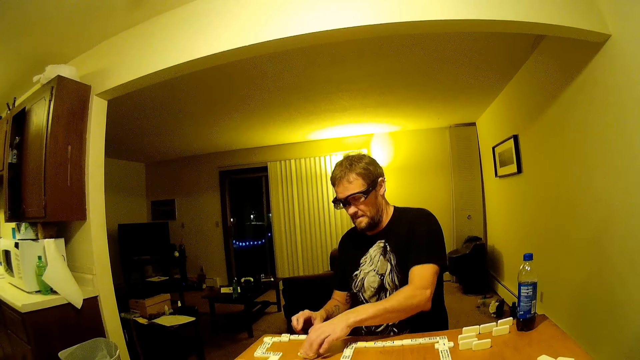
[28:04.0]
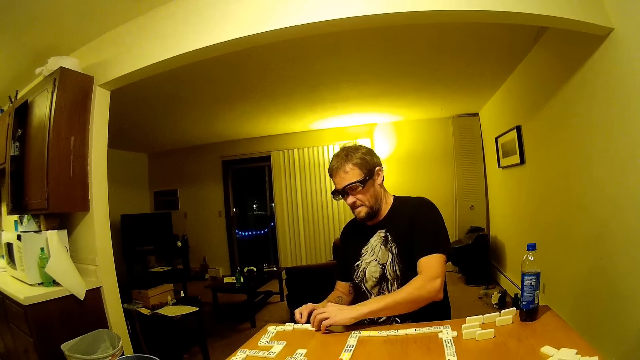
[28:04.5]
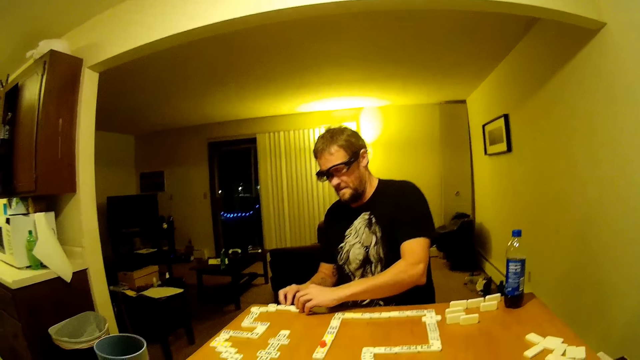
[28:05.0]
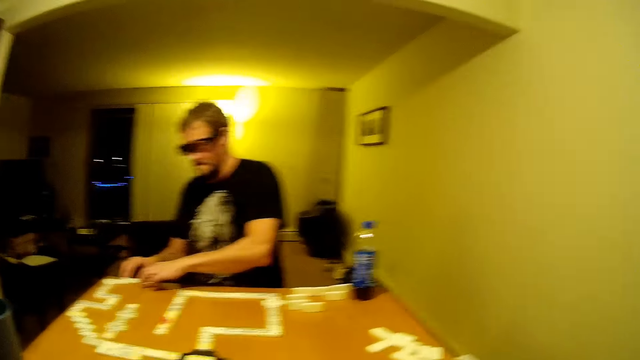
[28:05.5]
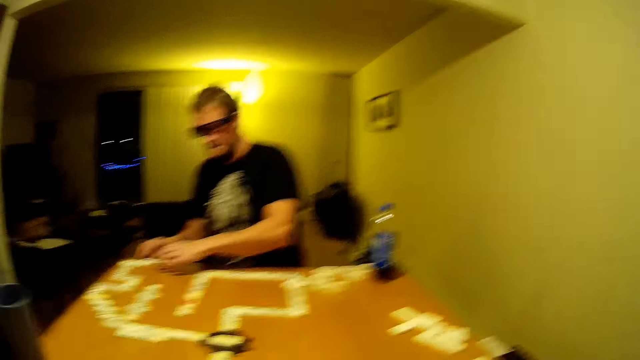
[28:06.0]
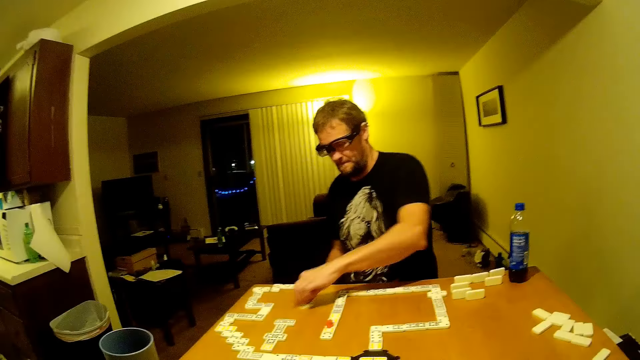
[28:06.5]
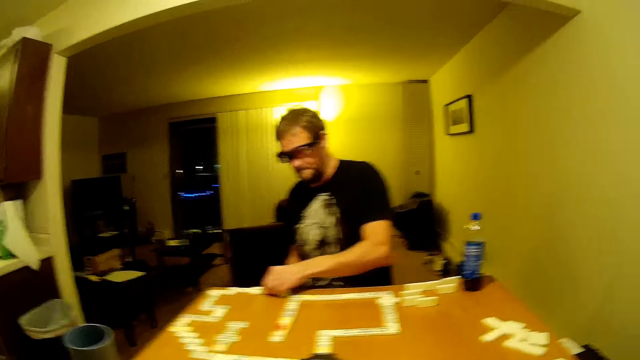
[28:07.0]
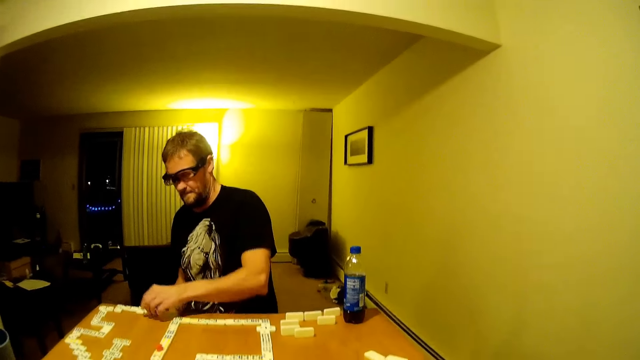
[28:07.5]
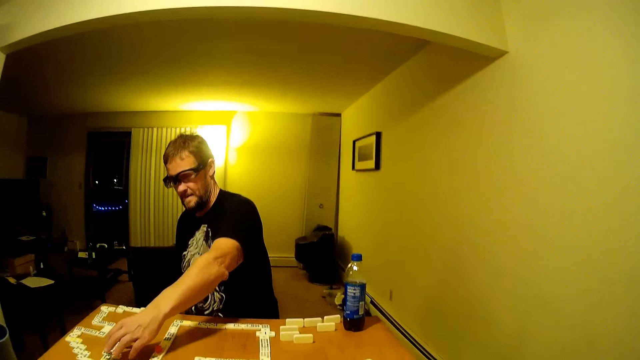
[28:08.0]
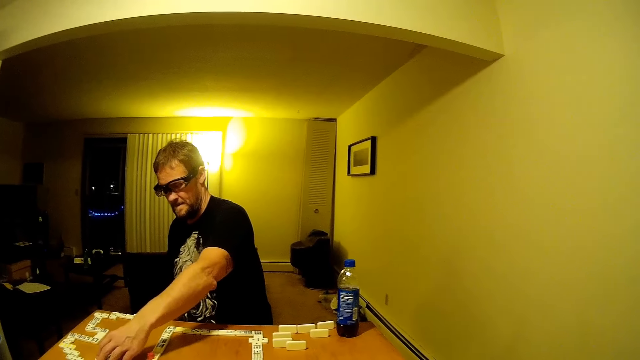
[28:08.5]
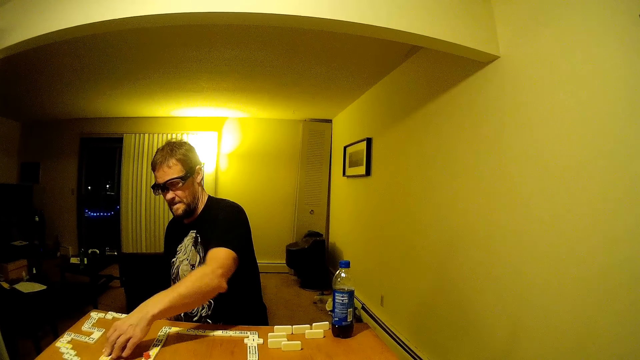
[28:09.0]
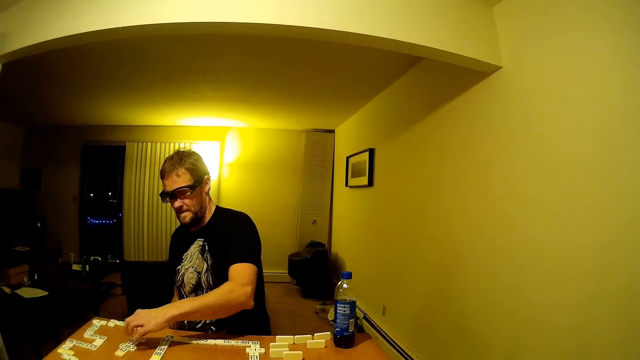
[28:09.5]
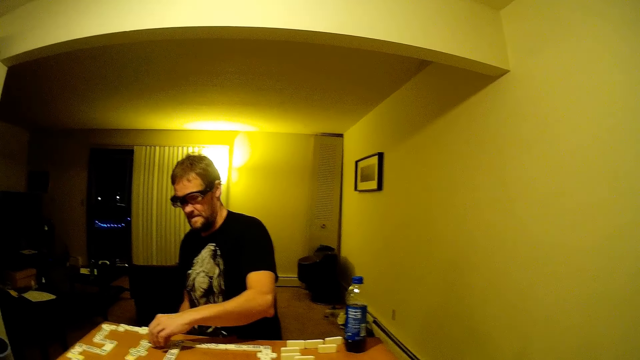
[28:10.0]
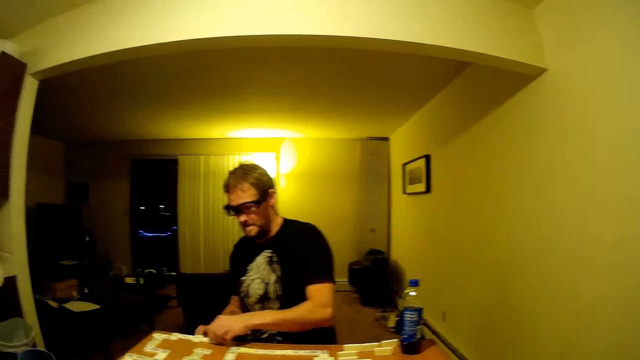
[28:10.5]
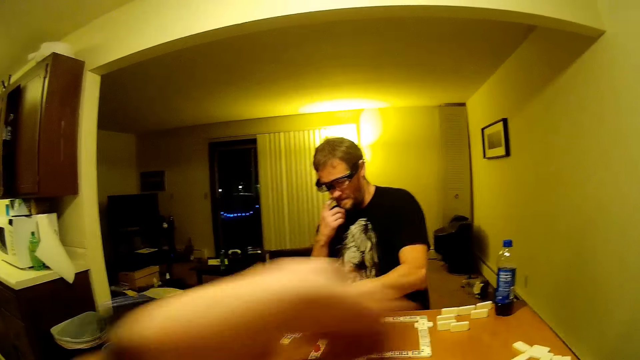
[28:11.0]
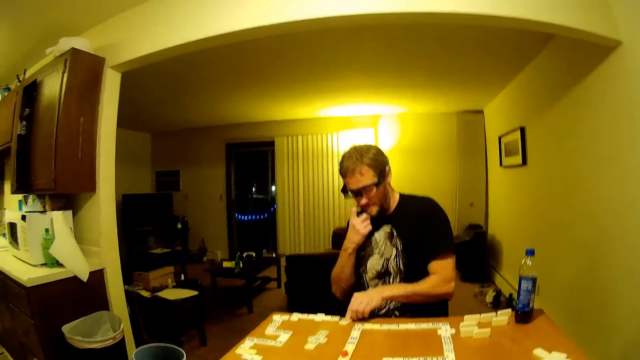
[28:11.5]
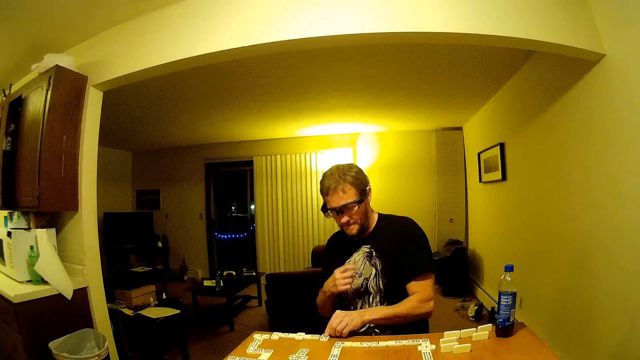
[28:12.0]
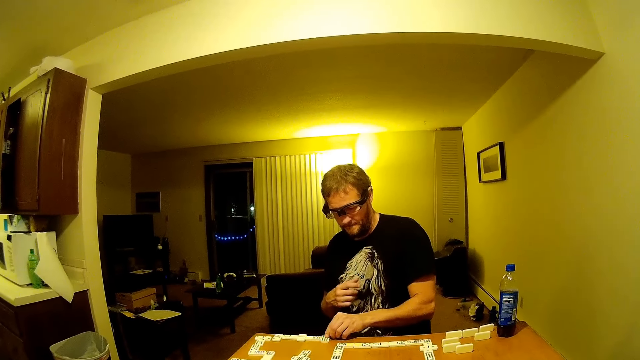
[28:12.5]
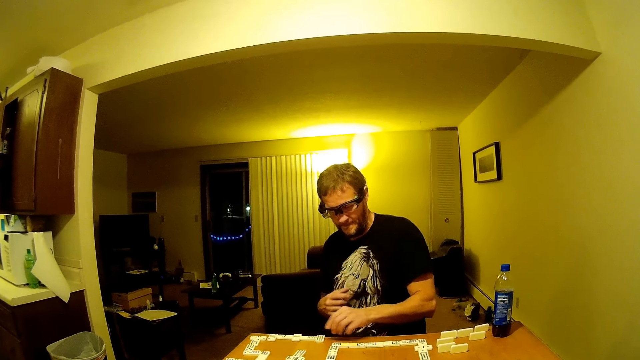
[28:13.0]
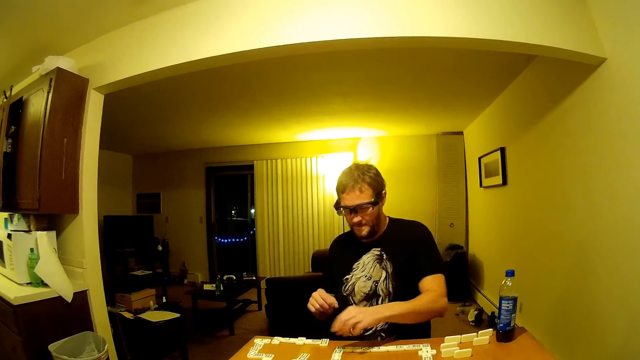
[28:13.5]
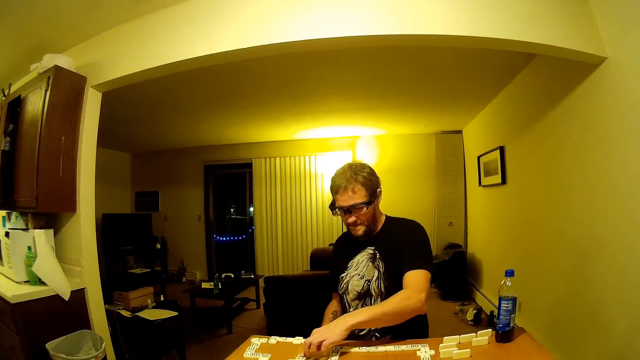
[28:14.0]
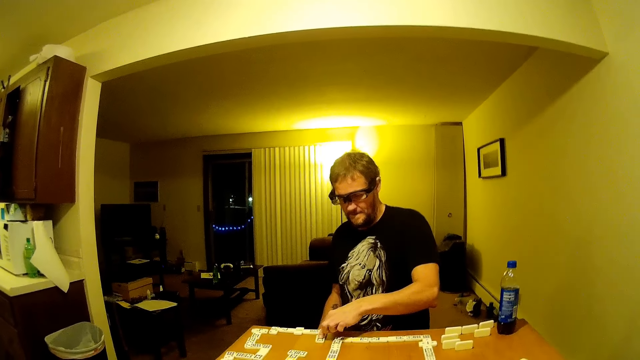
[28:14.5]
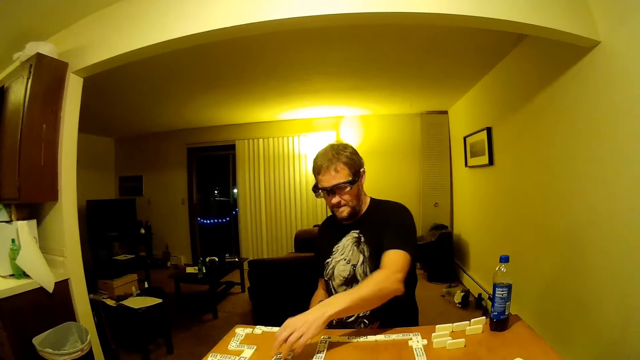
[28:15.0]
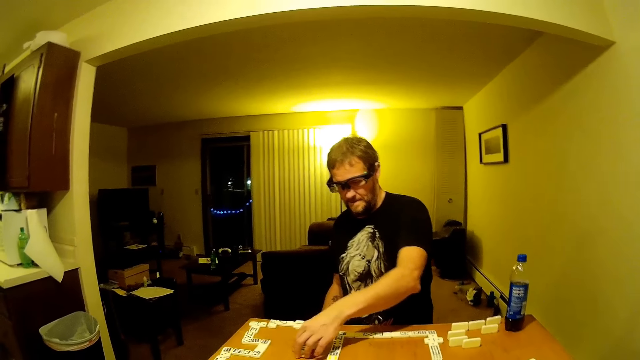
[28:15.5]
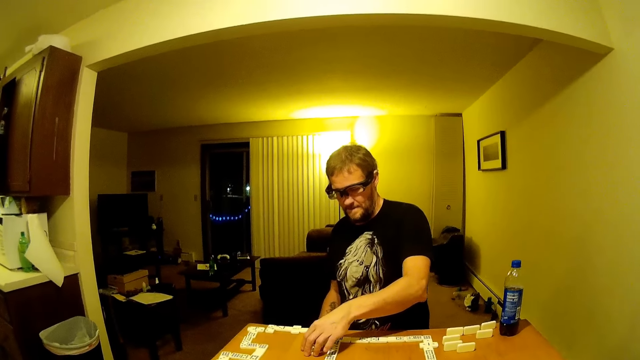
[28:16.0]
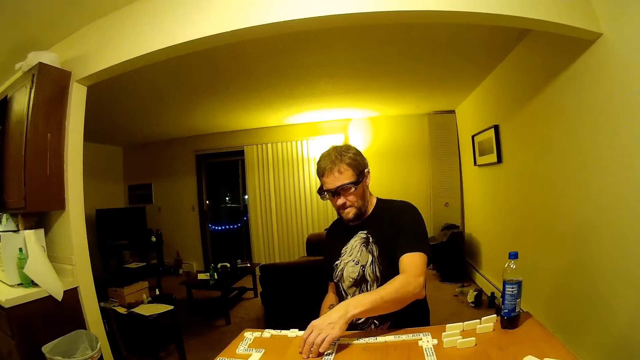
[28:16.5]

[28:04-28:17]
The camera wearer looks around. A man arranges dominoes on the table. The camera wearer swings a hand. The man arranges the dominoes. The camera wearer sings.

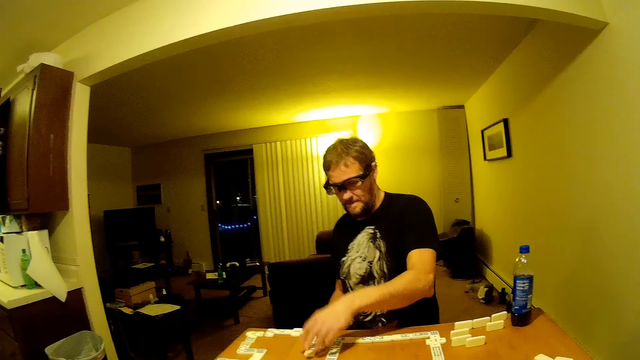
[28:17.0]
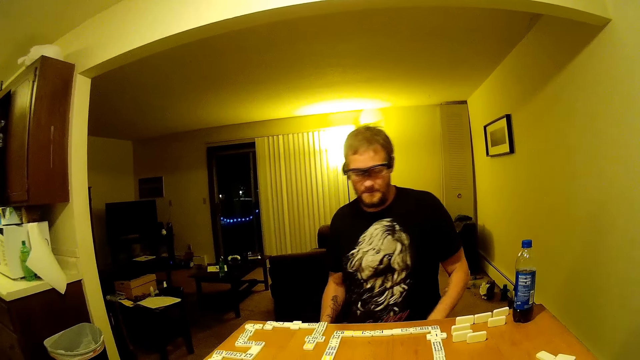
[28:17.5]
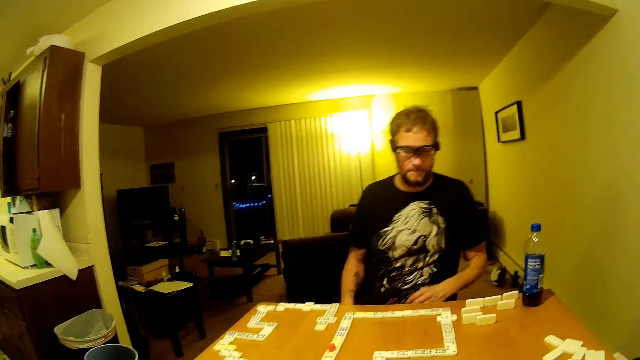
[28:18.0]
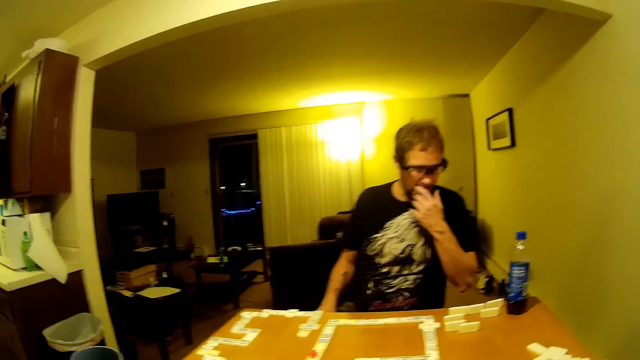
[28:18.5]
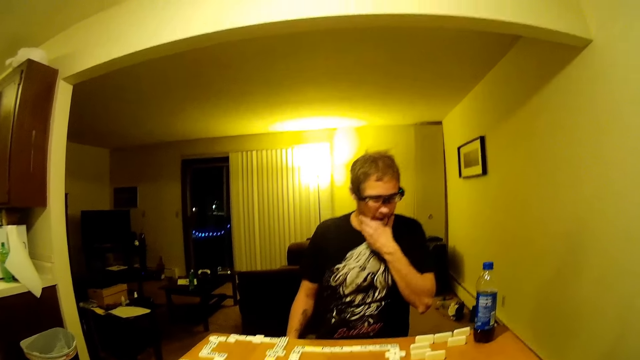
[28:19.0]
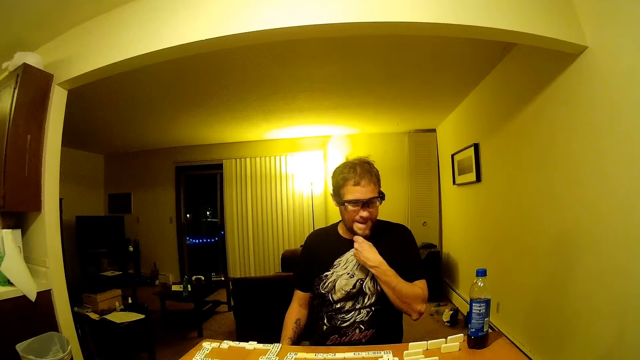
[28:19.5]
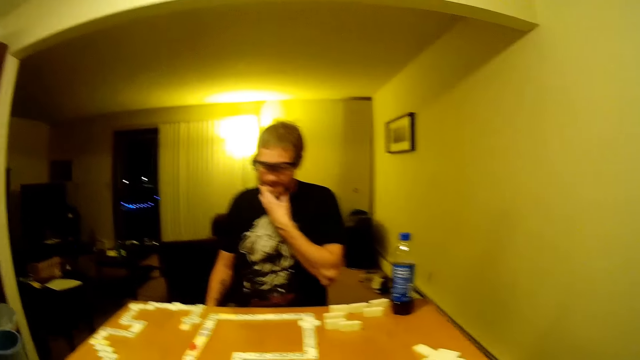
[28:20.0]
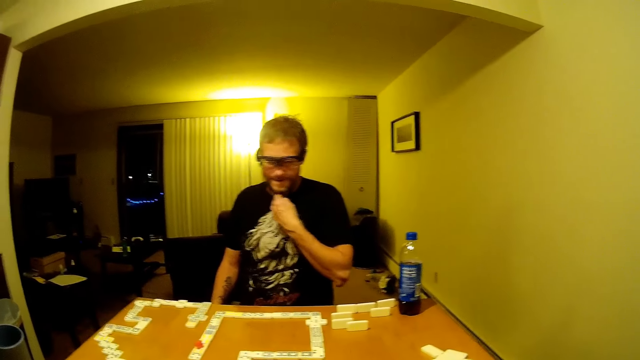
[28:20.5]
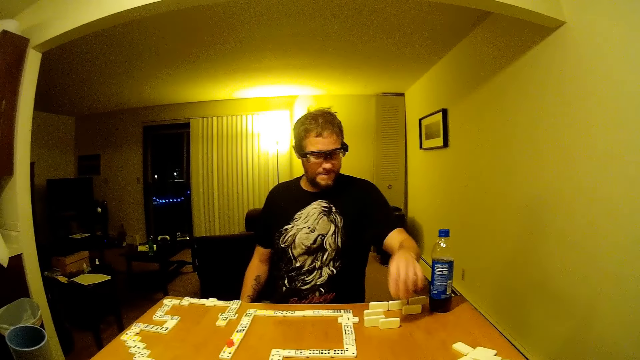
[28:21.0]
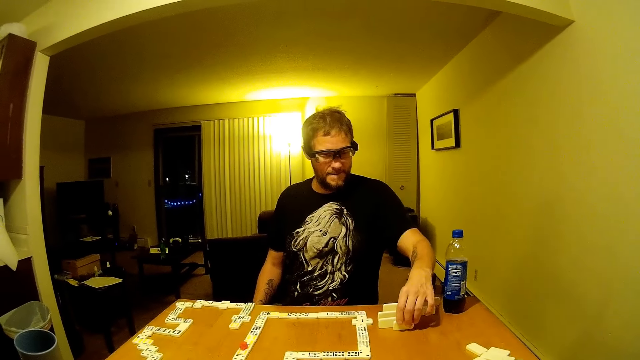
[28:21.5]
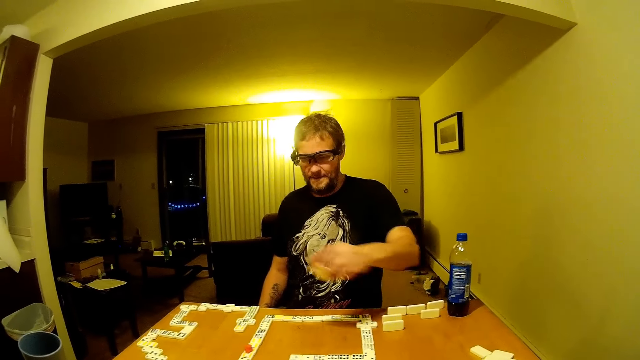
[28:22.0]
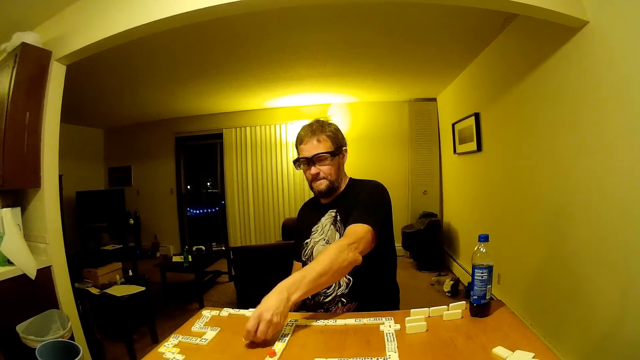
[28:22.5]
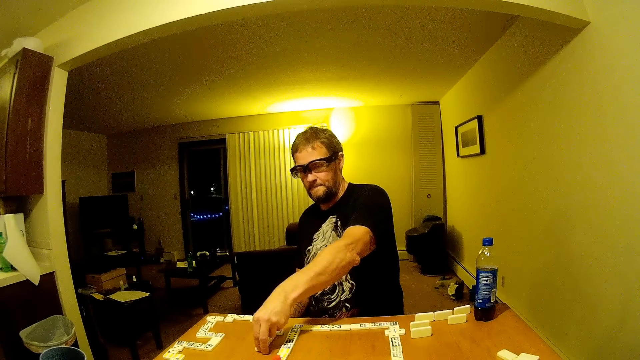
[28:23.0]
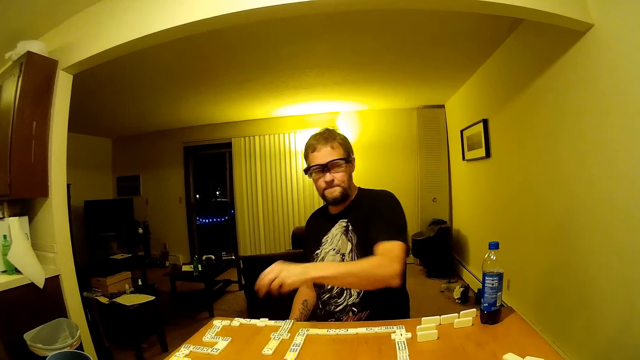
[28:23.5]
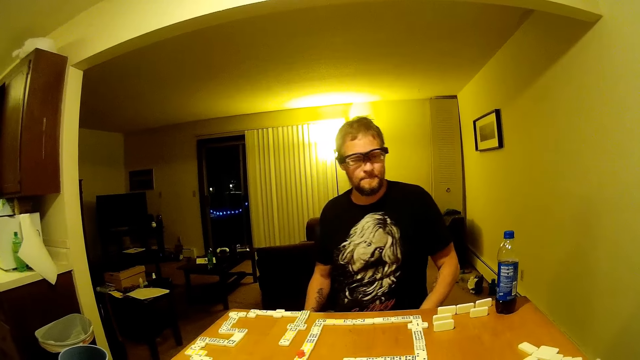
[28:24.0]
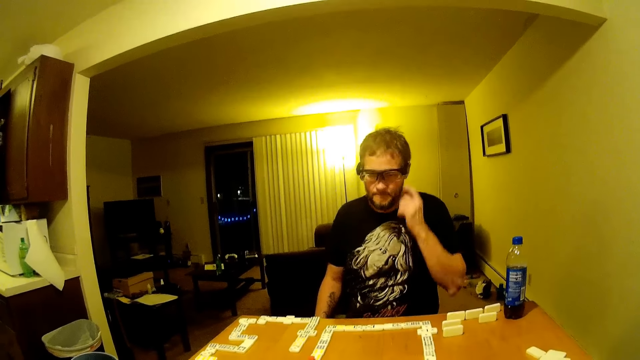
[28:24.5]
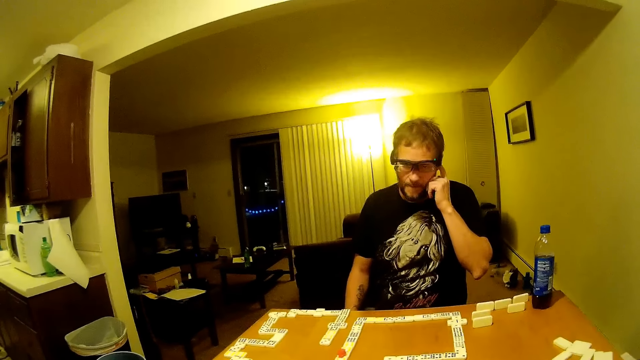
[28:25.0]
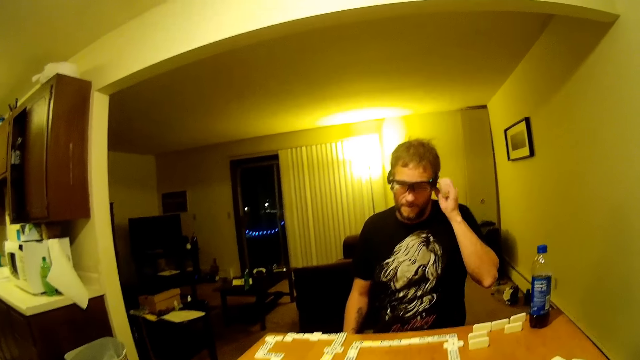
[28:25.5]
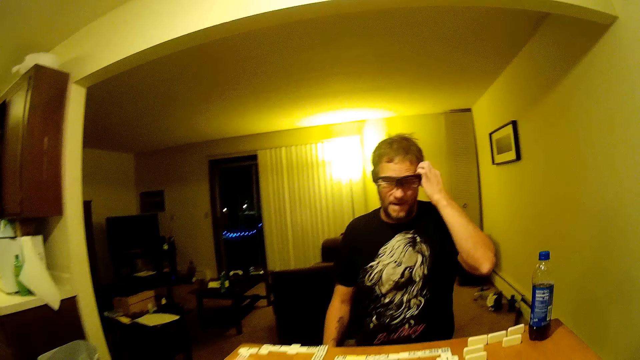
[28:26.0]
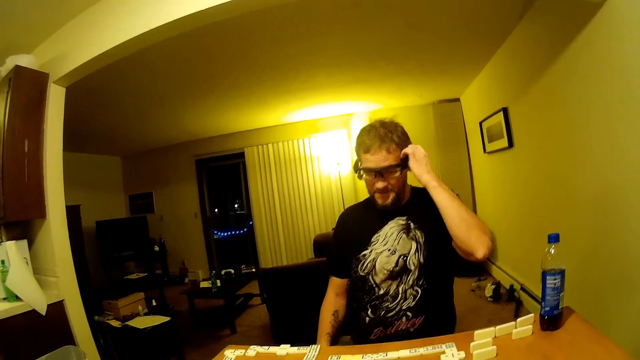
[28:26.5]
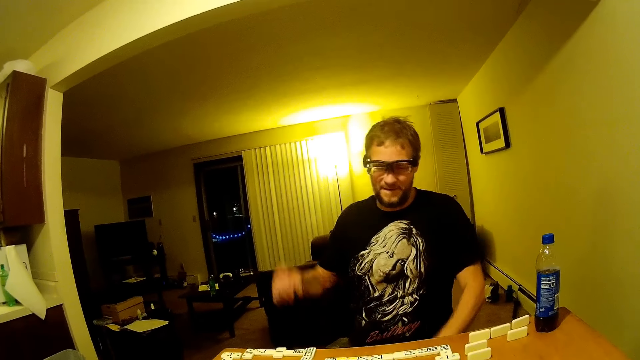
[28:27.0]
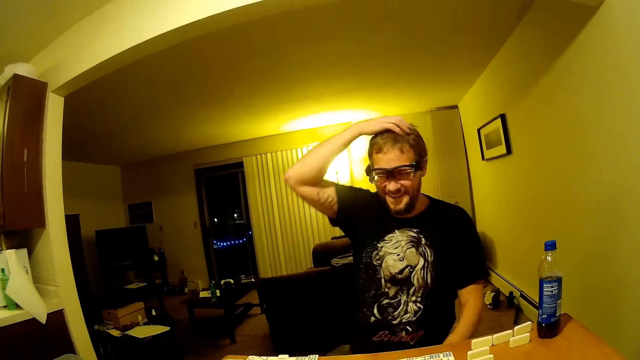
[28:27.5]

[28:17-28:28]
A man touches his beard. The camera wearer looks around. The man picks dominoes and places the dominoes on the table. The man rubs his ears. The camera wearer talks with the man.
